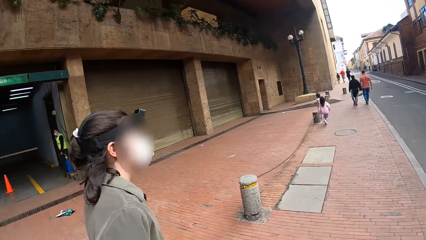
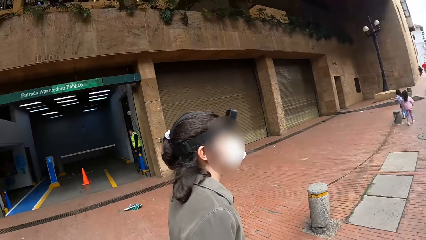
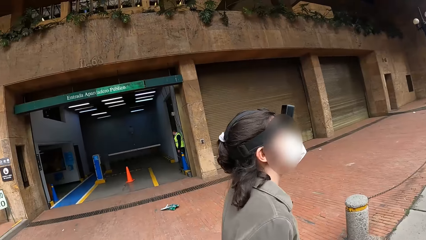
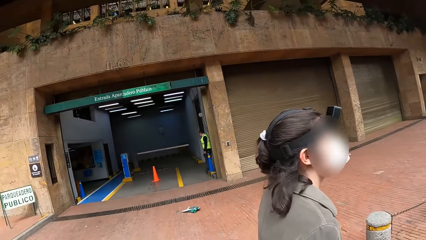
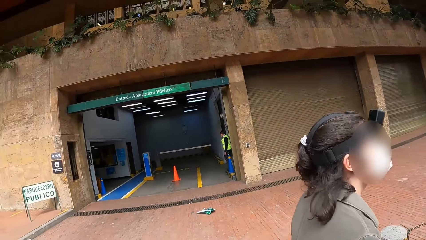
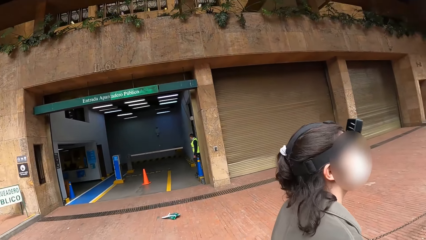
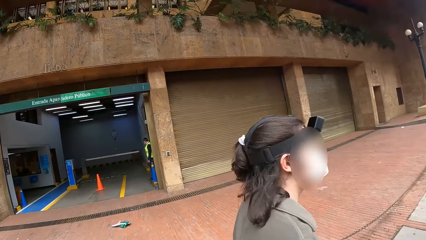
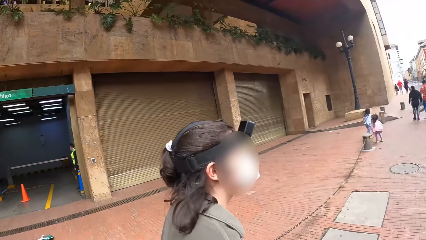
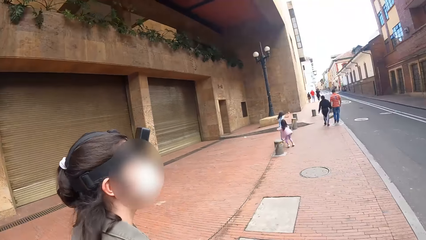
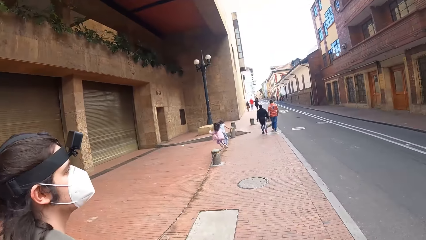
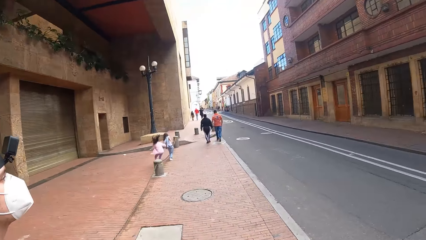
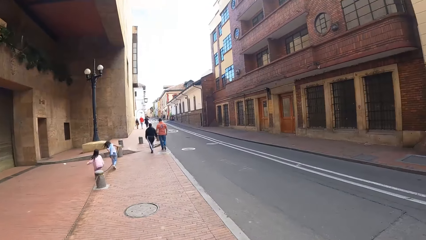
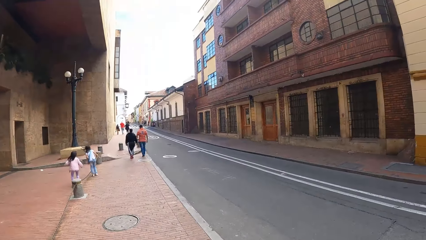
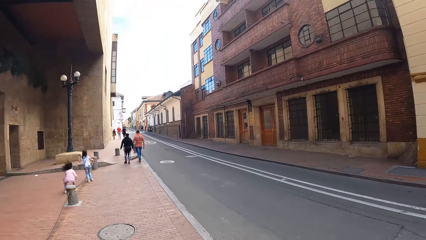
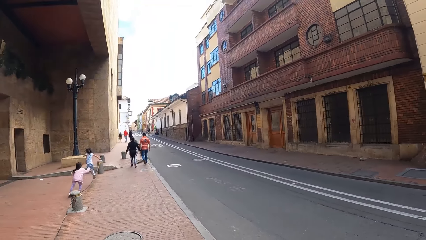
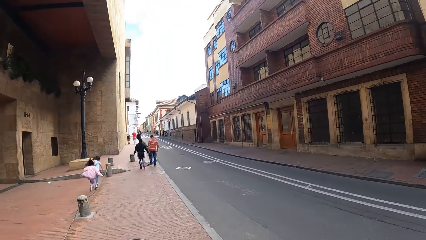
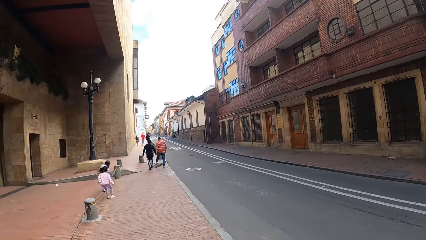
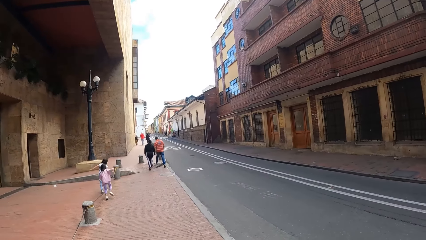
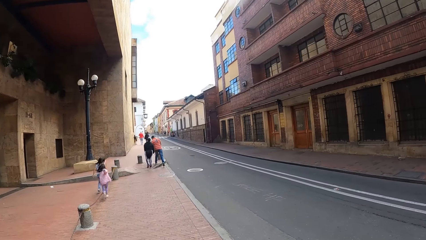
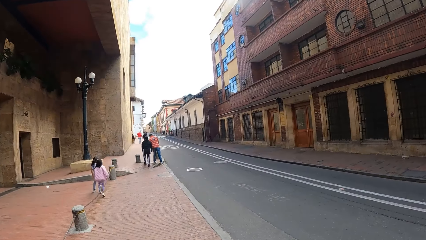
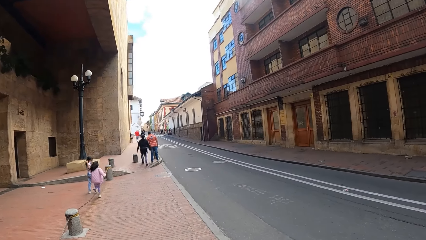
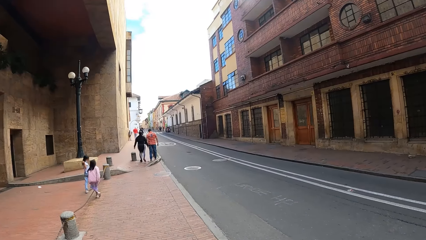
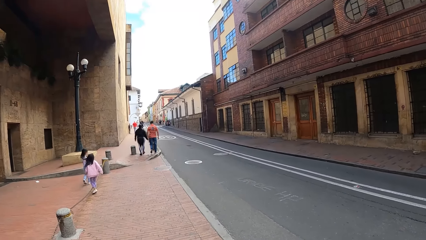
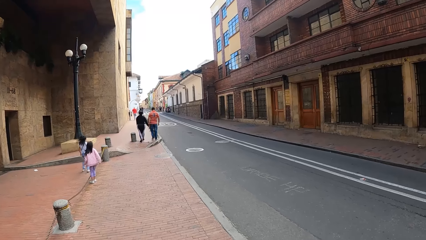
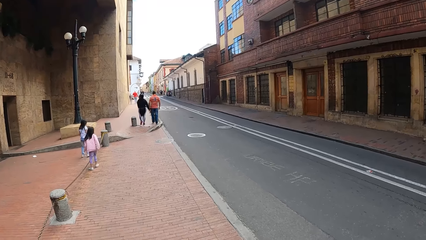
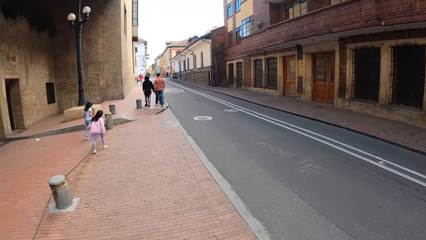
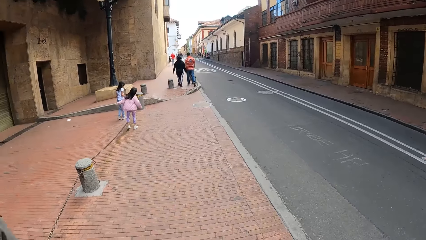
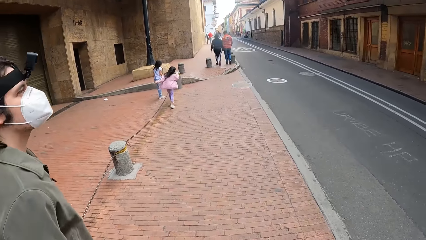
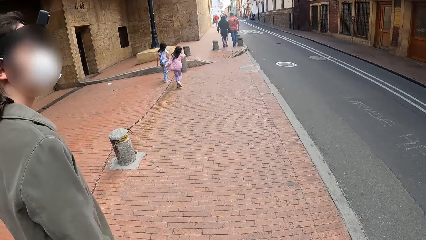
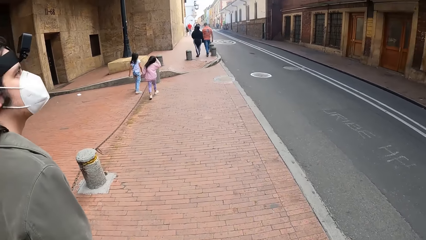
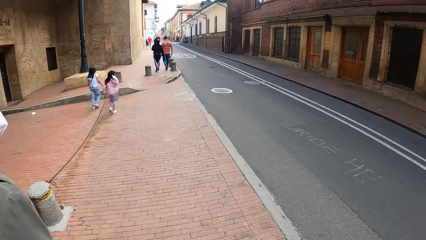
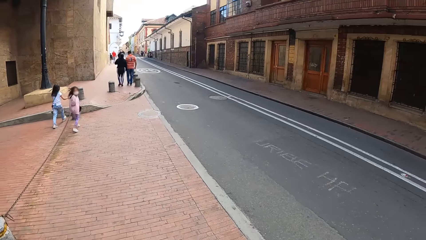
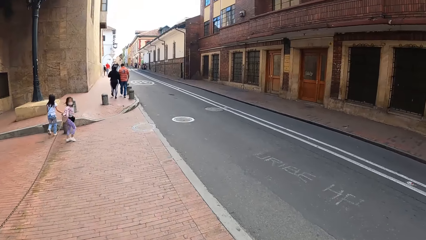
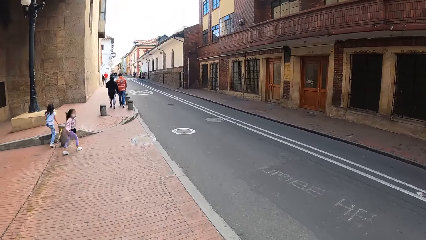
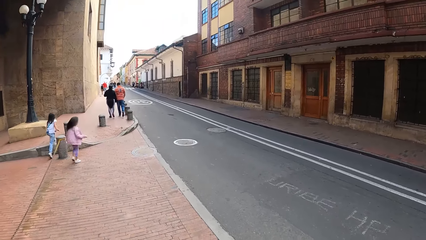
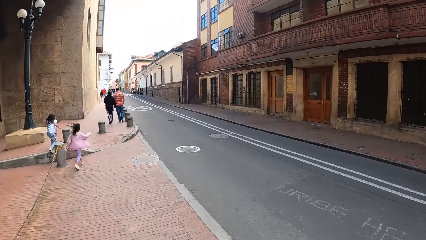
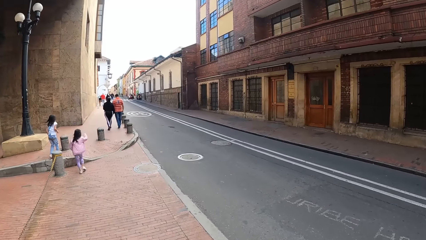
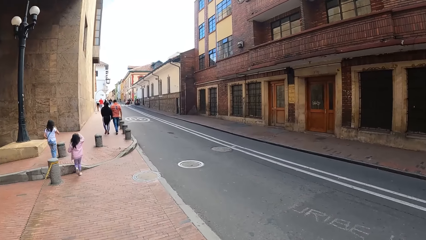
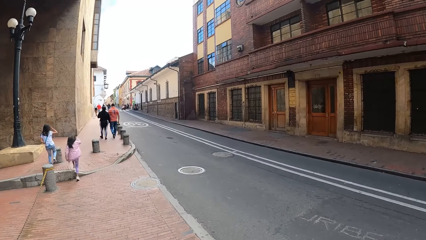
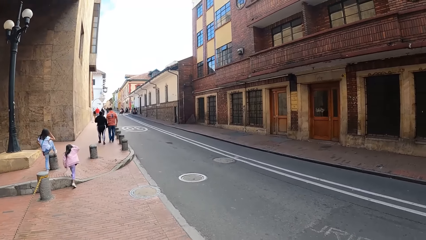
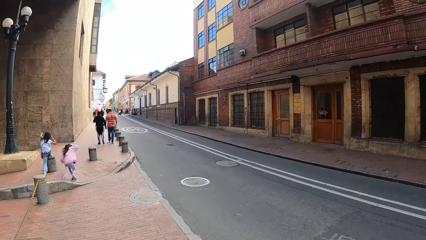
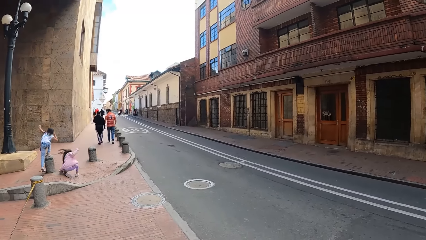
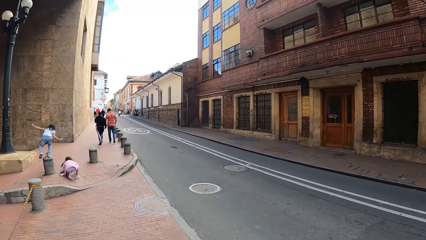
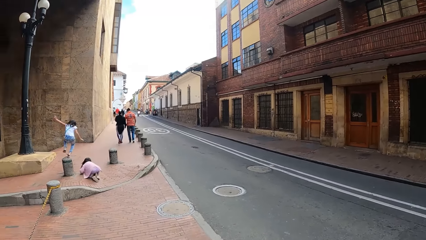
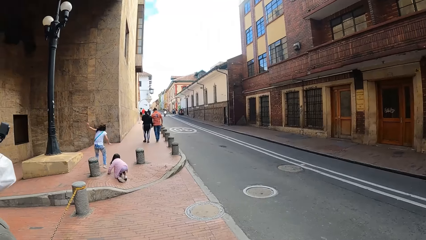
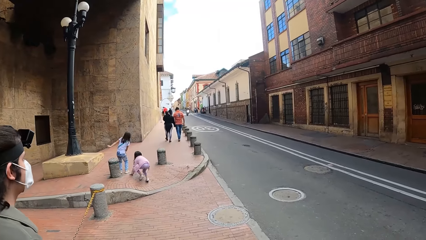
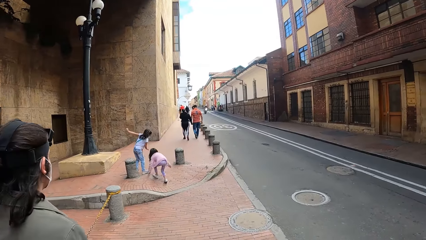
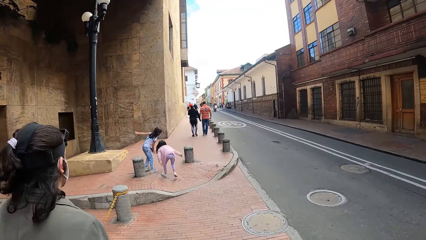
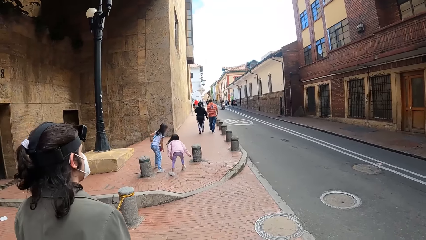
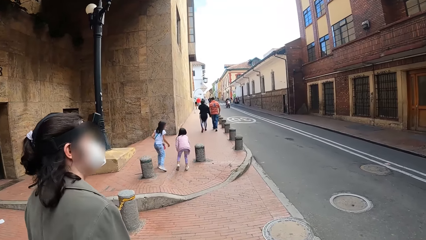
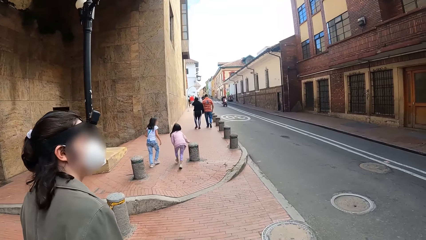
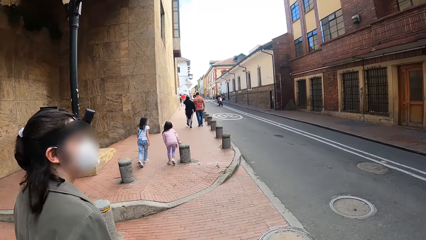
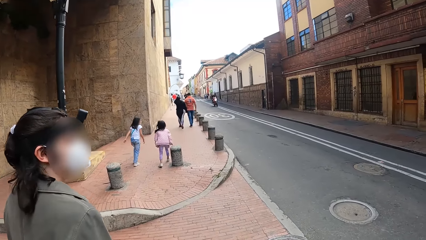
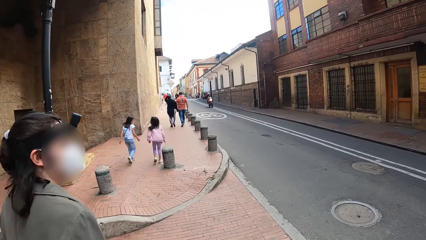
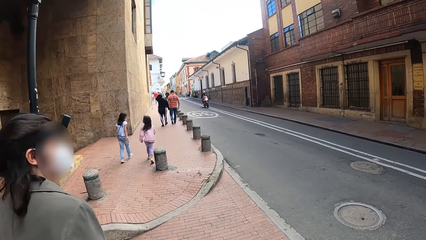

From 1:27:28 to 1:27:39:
The camera wearer looks around. They walk along the pavement.

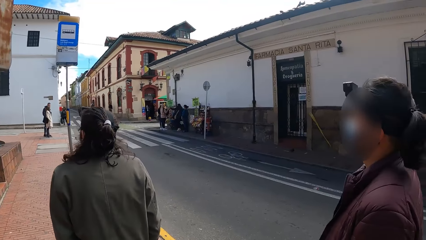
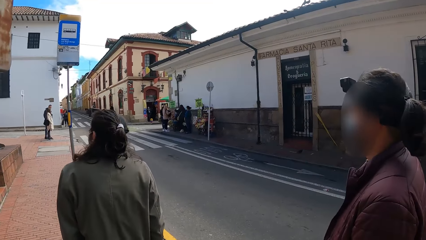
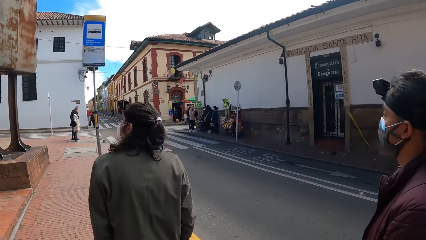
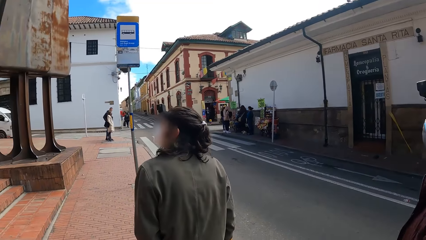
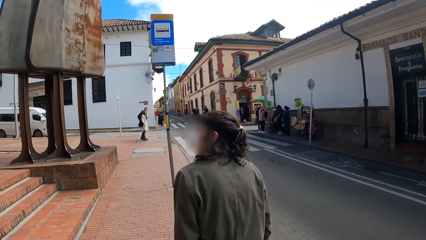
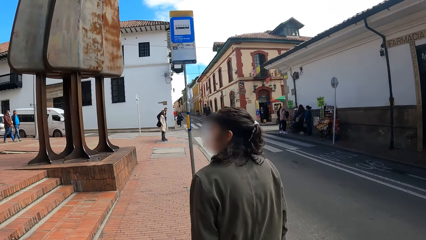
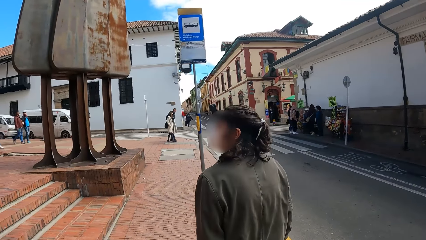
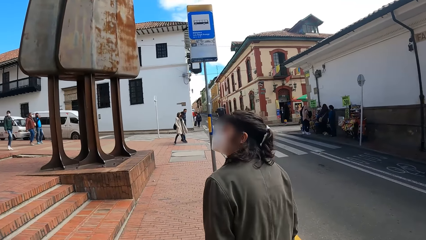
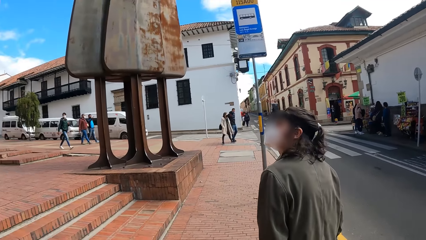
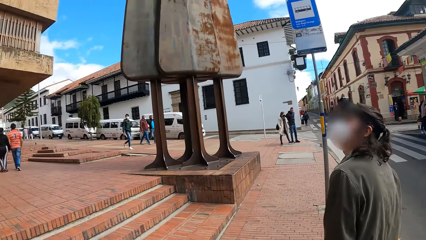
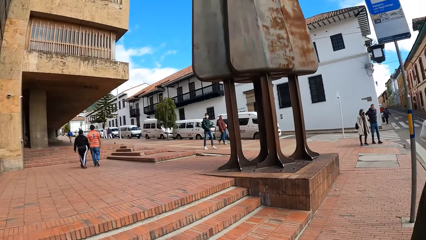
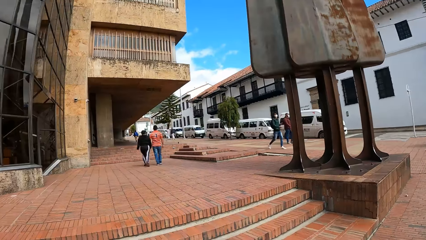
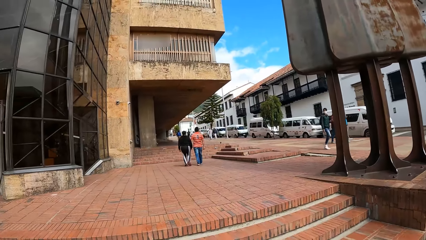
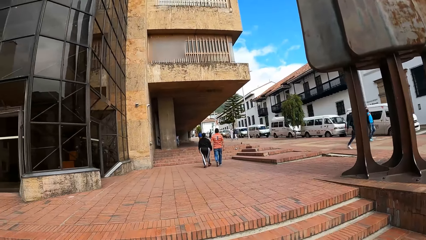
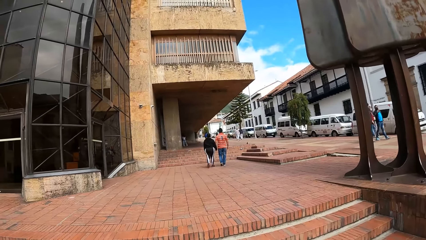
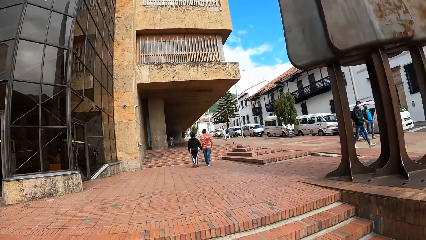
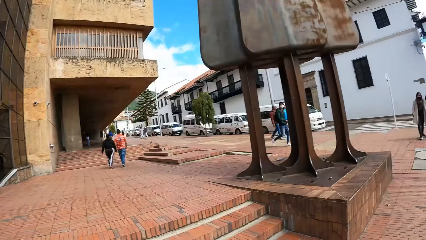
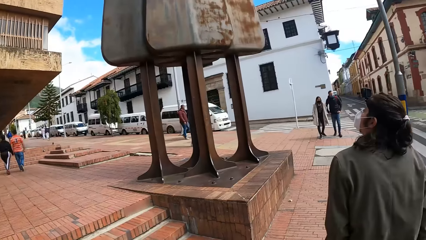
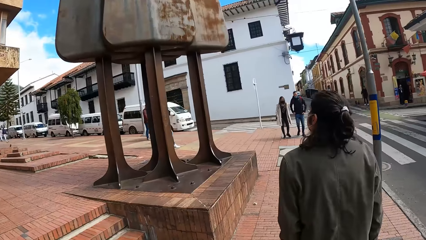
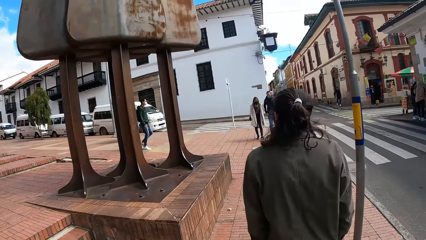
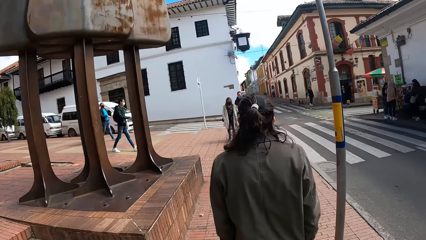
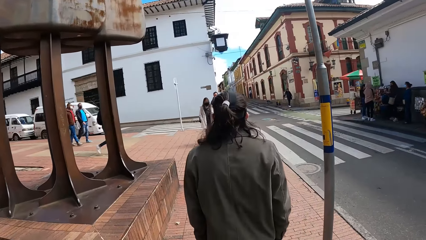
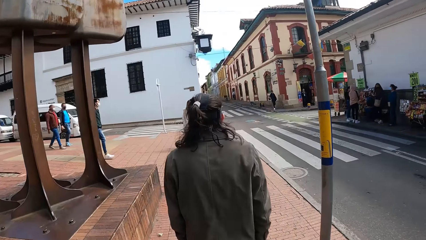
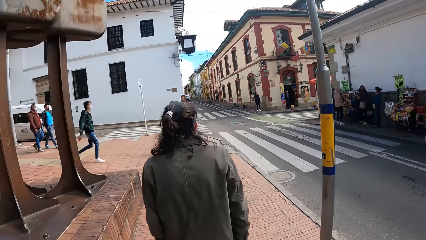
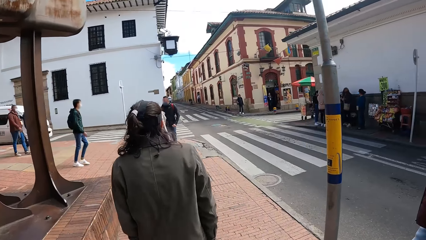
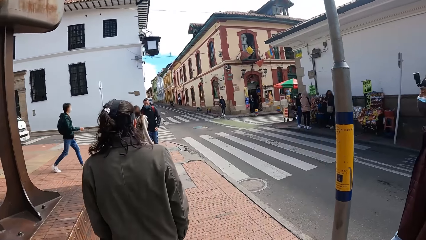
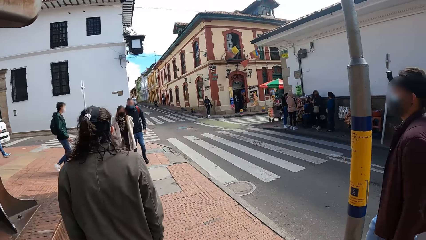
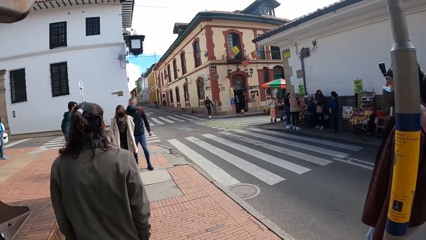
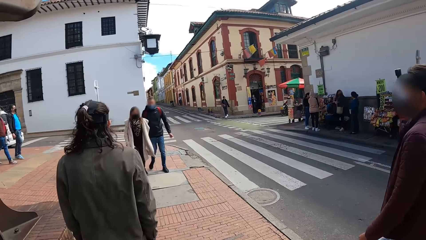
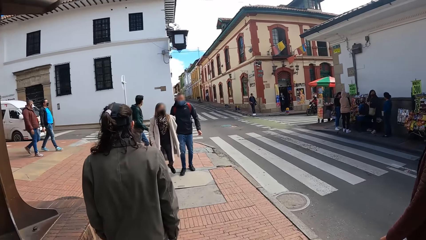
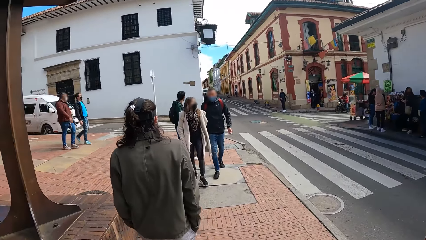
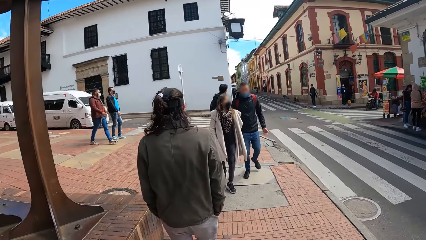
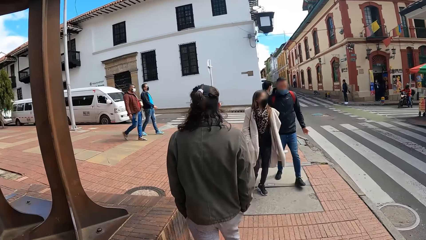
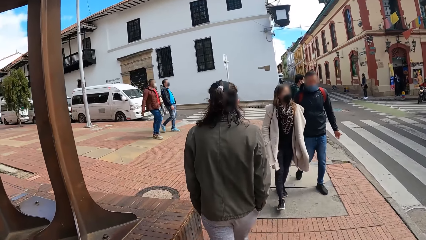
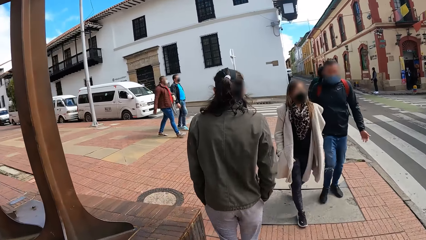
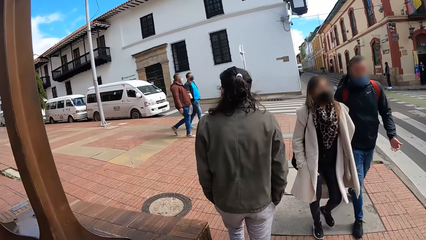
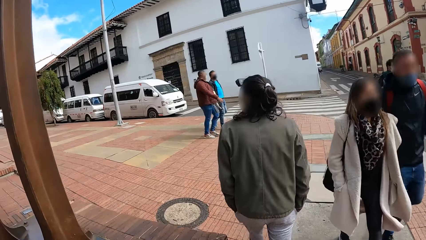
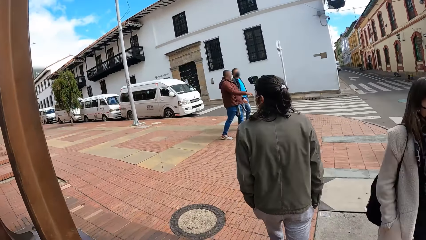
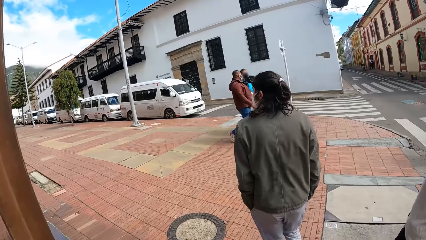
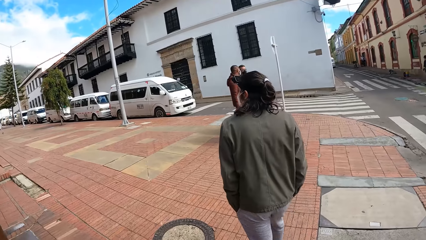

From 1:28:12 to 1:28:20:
A man stares at a building beside the road. The camera wearer stares at the building beside the road. They look around. They walk on the pavement beside the road with the man and another man.
